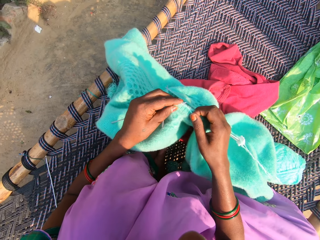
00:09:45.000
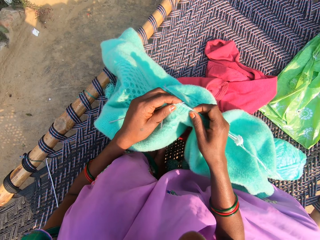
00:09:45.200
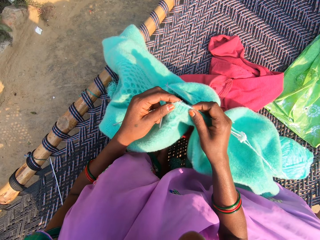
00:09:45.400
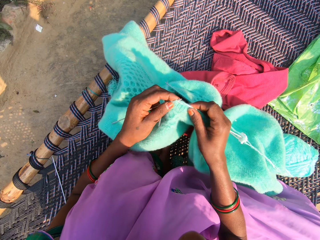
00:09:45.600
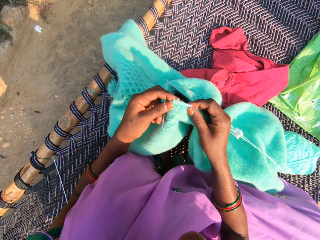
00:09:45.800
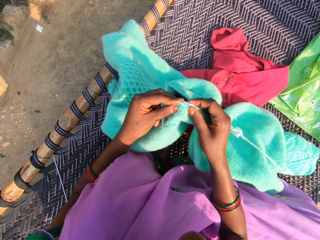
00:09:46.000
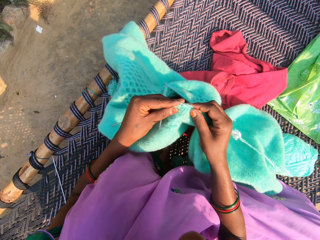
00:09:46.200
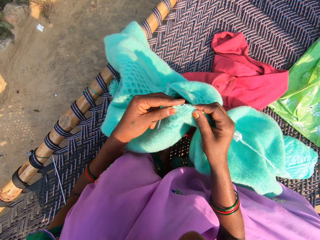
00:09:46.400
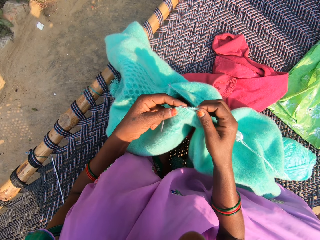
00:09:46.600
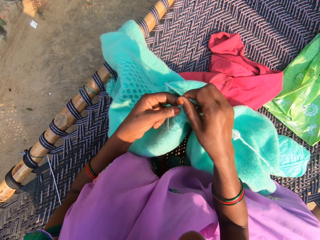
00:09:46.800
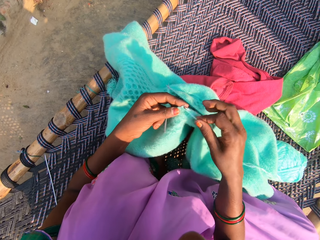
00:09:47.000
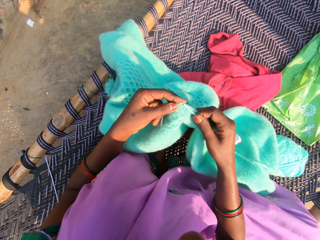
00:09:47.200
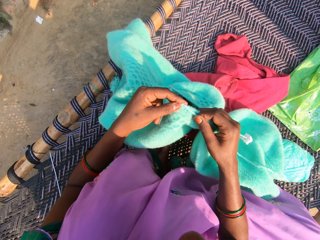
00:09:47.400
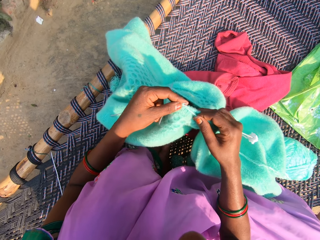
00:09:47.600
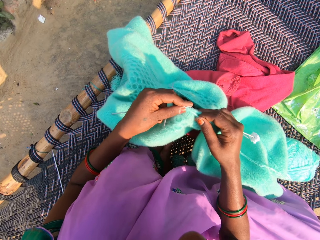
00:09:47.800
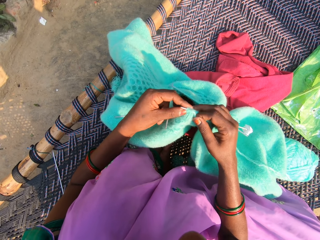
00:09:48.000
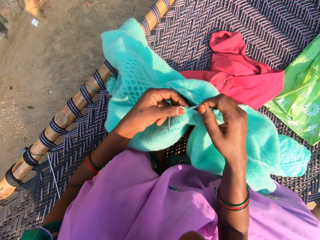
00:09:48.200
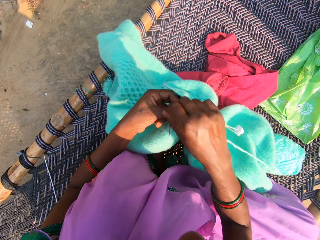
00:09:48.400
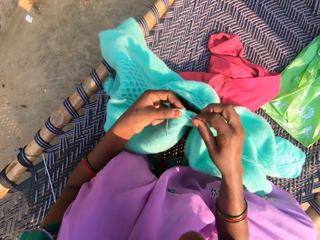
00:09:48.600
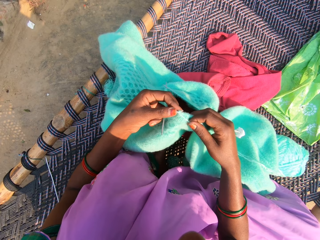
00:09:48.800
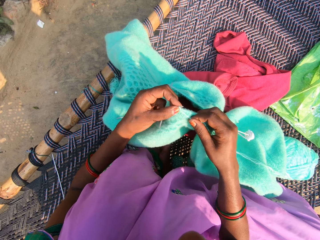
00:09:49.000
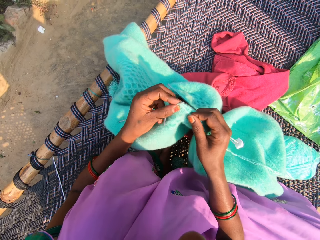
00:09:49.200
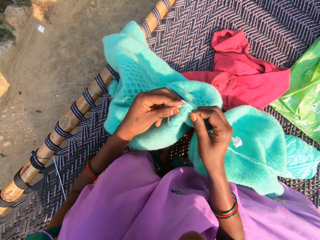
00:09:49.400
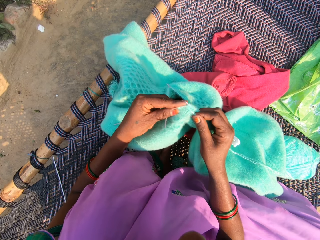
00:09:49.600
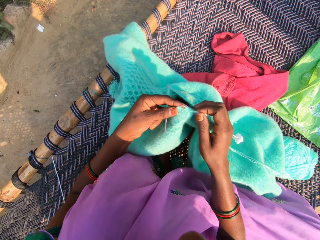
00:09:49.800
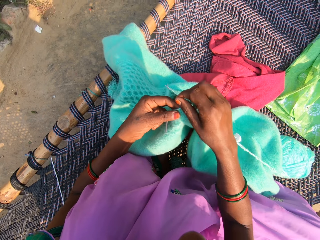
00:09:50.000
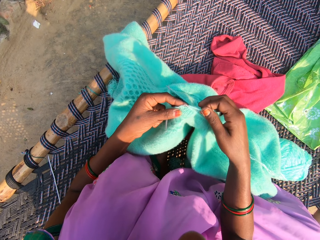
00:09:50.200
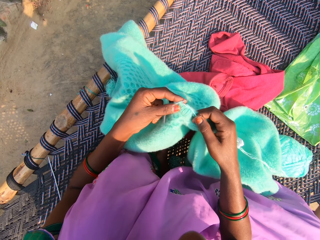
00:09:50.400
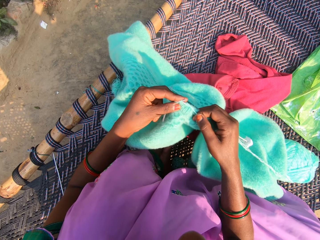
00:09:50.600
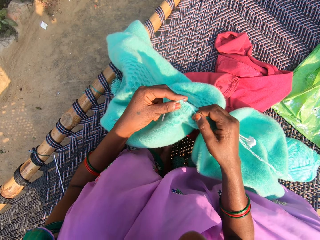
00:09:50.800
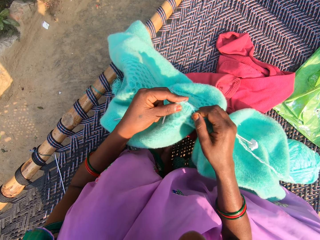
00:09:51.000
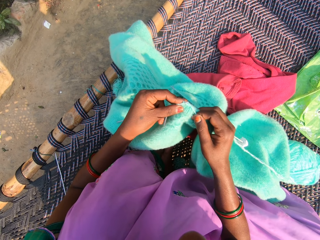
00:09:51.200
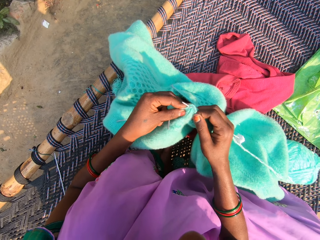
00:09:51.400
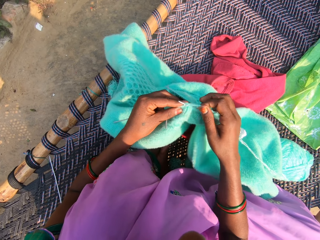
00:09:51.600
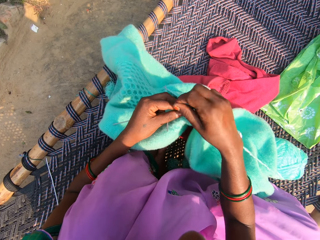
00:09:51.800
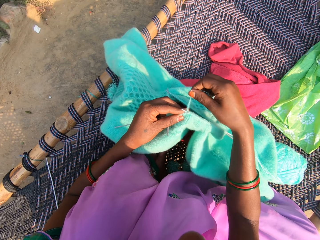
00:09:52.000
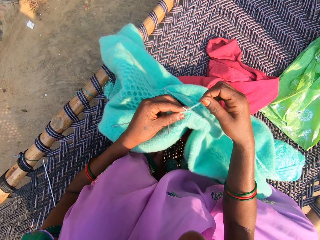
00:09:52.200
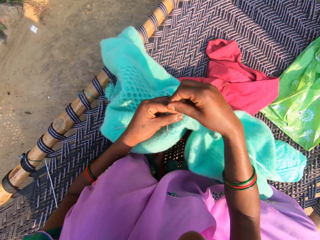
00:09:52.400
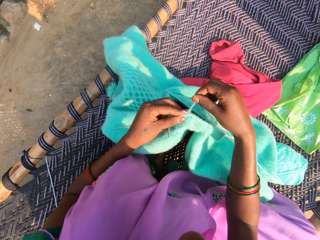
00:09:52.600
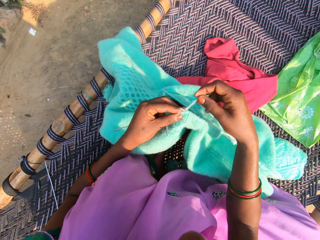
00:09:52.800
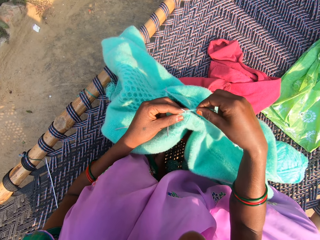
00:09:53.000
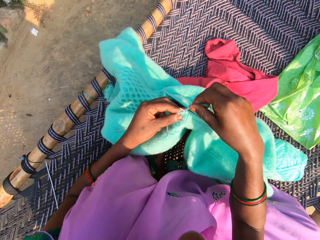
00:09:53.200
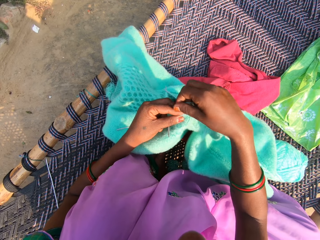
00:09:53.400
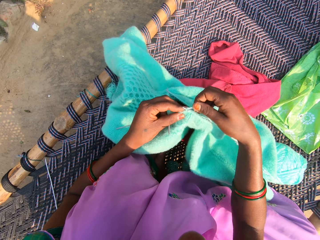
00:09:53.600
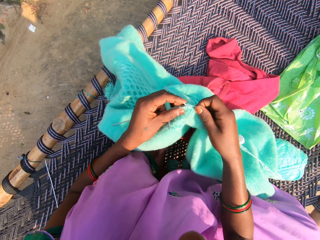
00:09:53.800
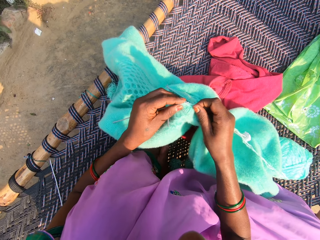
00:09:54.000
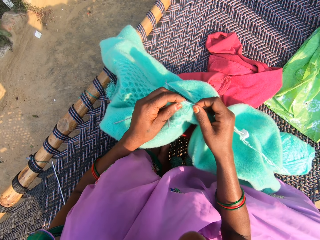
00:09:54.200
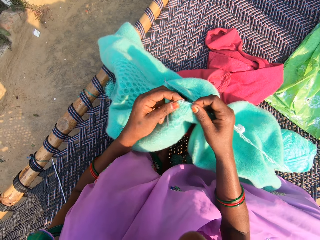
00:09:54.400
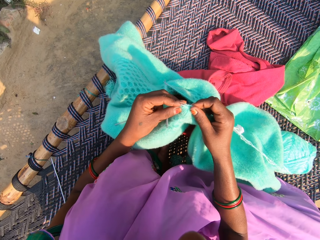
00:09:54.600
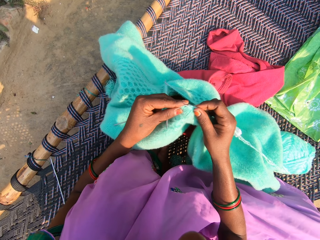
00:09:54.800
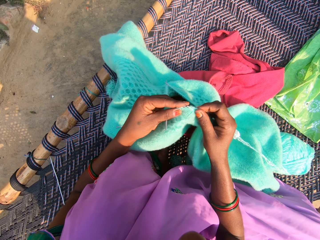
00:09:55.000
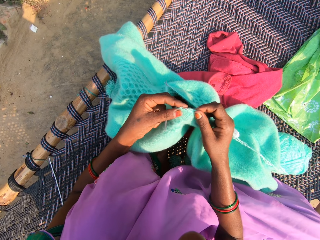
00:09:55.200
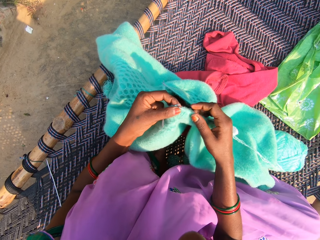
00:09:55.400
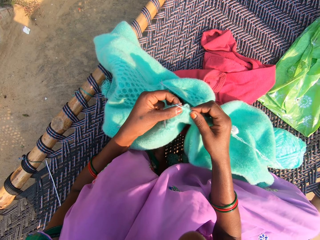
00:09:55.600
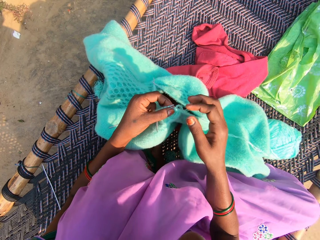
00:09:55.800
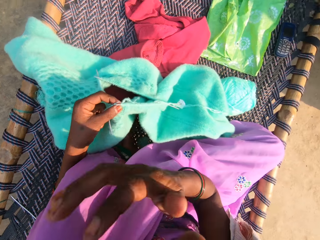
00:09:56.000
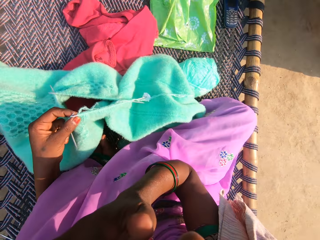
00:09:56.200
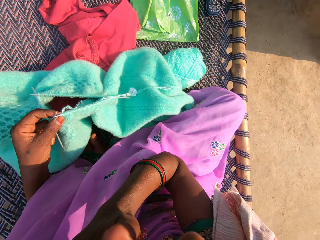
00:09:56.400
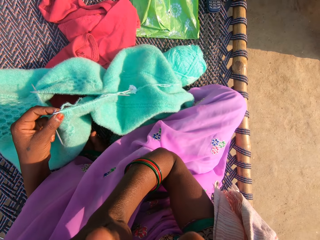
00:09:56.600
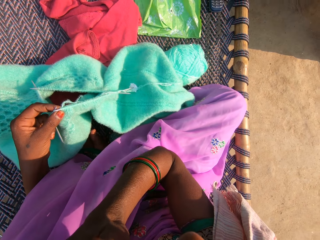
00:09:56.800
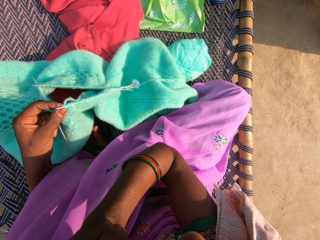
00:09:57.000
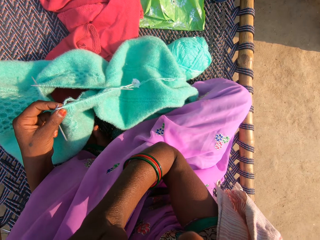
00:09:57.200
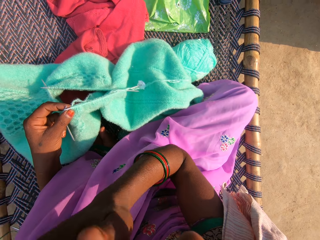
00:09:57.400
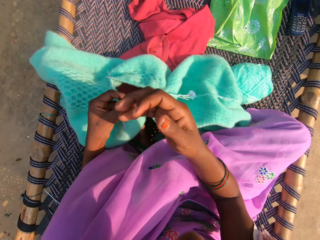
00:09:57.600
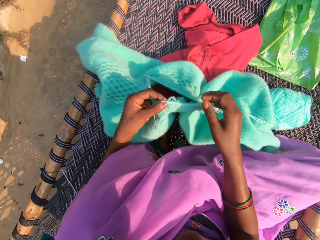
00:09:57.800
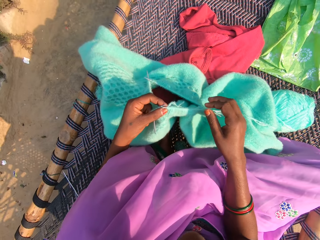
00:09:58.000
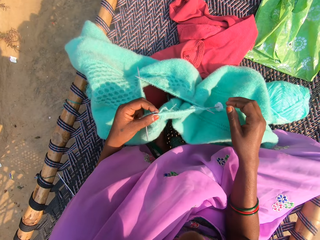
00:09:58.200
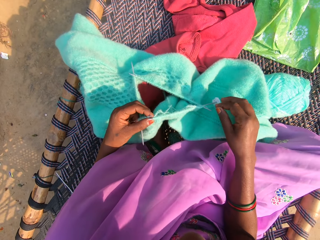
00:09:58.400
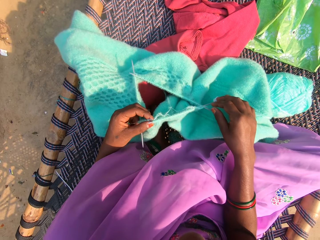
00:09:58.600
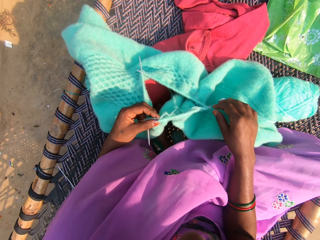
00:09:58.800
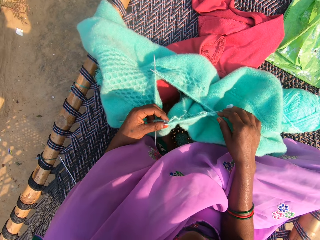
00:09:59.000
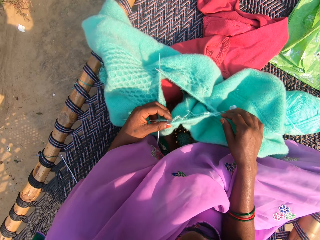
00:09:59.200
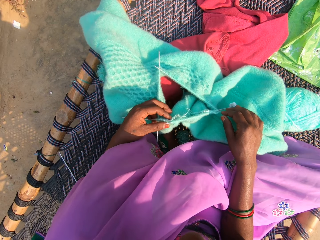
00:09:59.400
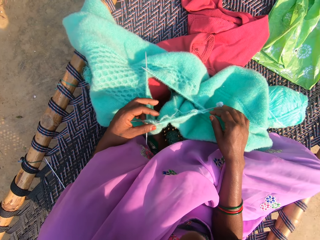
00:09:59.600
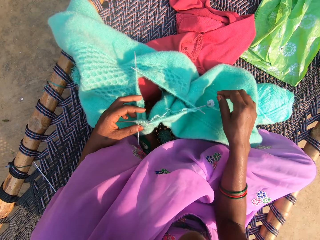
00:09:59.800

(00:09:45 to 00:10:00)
The camera wearer knits the yarn with the needles in her hands. She adjusts the yarn on a knitting needle and rolls the yarn on the needle. She knits the yarn with the needles in her hands. She adjusts the yarn on the knitting needle and rolls the yarn on the needle. She knits the yarn with the needles in her hands. She rolls the yarn on the needle and adjusts the yarn on the knitting needle. She knits the yarn with the needles in her hands. She adjusts the yarn on the knitting needle and rolls the yarn on the needle. She knits the yarn with the needles in her hands. She cleans her face with her right hand. She lifts the right hand towards the face. She drops the right hand.

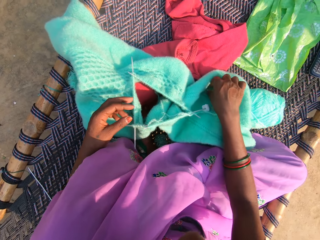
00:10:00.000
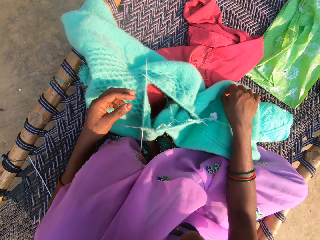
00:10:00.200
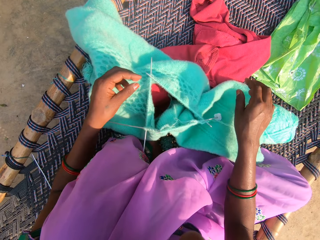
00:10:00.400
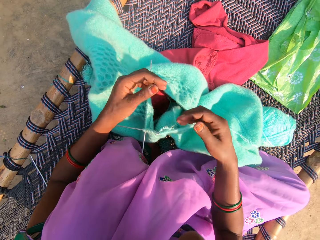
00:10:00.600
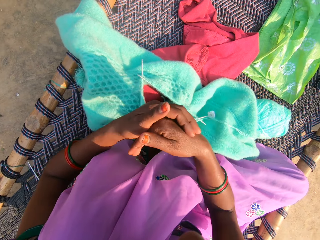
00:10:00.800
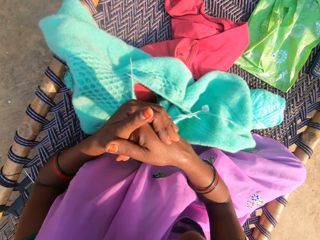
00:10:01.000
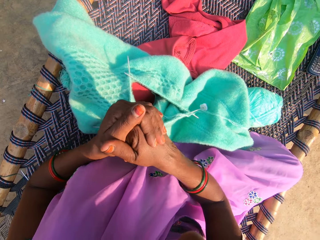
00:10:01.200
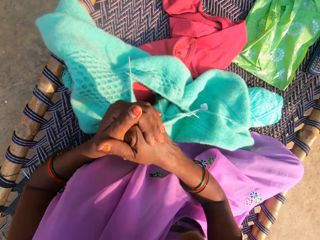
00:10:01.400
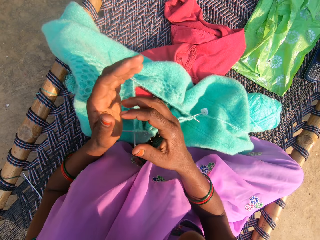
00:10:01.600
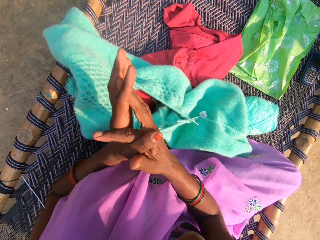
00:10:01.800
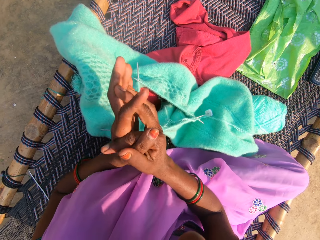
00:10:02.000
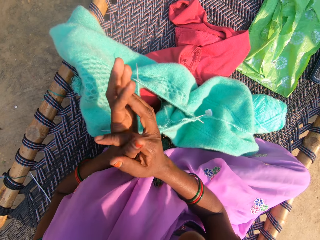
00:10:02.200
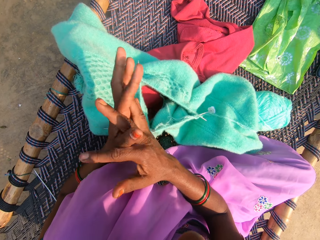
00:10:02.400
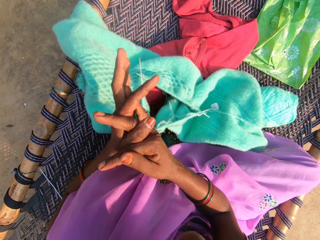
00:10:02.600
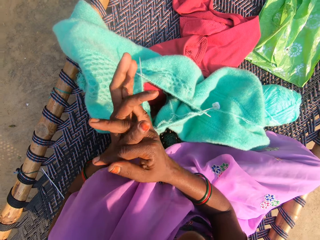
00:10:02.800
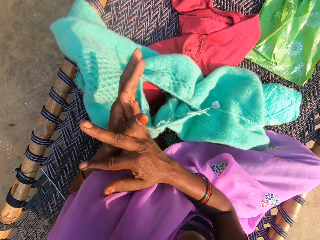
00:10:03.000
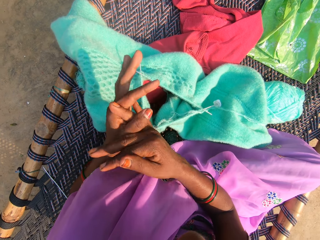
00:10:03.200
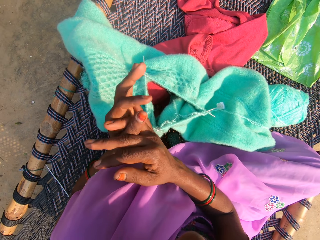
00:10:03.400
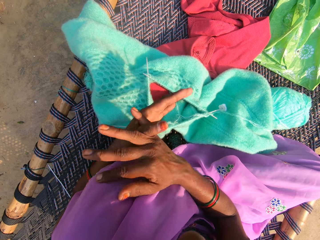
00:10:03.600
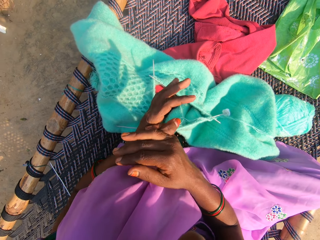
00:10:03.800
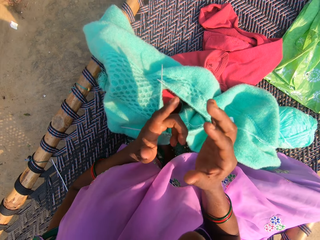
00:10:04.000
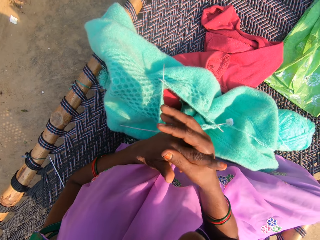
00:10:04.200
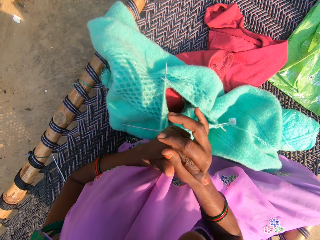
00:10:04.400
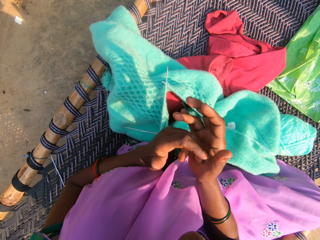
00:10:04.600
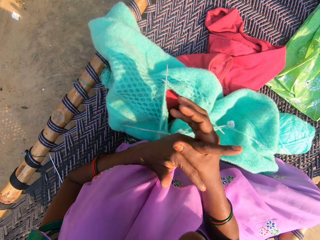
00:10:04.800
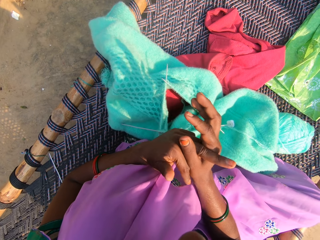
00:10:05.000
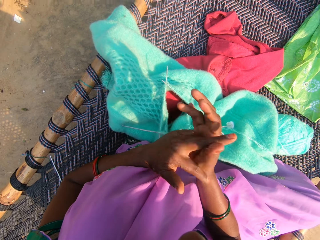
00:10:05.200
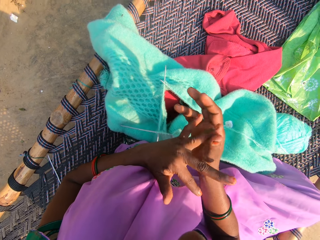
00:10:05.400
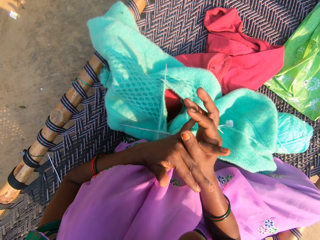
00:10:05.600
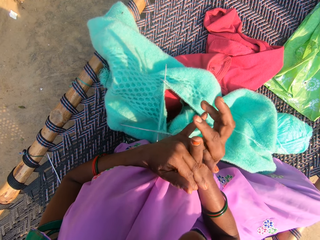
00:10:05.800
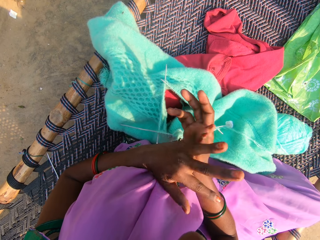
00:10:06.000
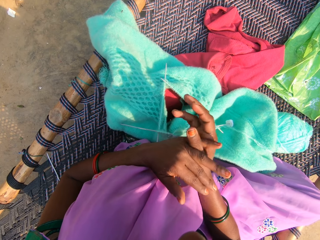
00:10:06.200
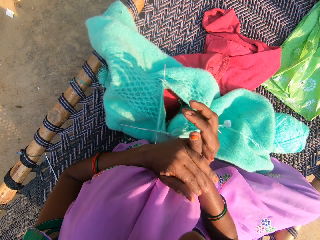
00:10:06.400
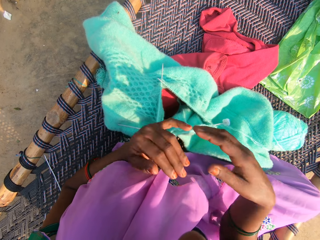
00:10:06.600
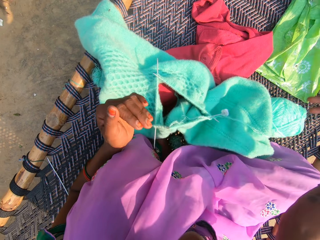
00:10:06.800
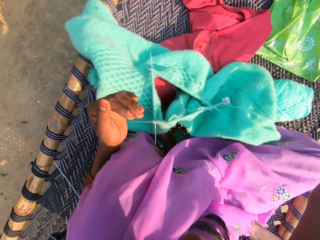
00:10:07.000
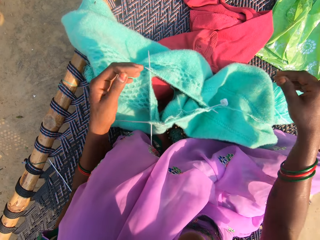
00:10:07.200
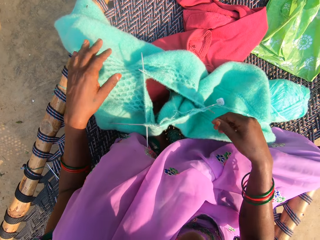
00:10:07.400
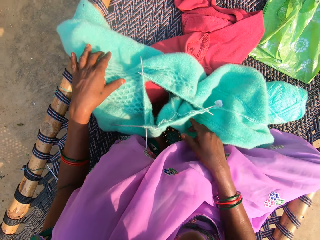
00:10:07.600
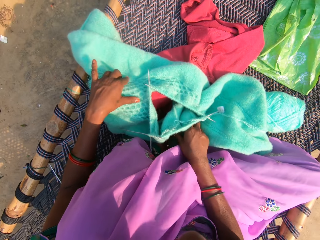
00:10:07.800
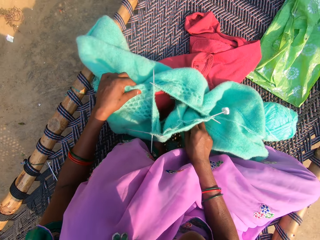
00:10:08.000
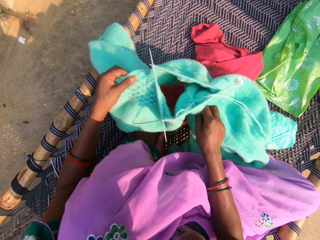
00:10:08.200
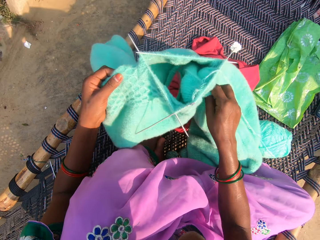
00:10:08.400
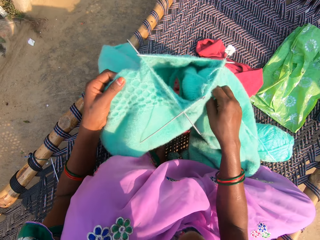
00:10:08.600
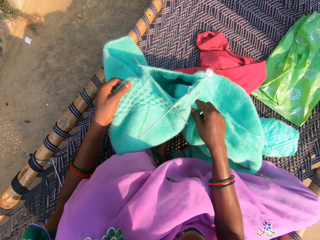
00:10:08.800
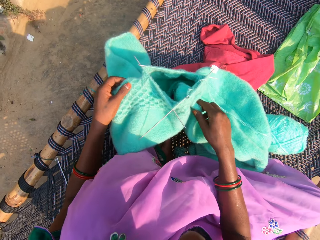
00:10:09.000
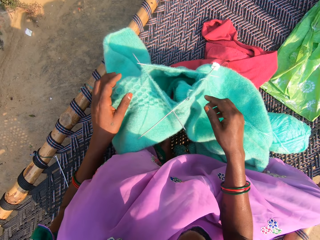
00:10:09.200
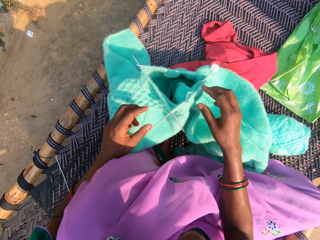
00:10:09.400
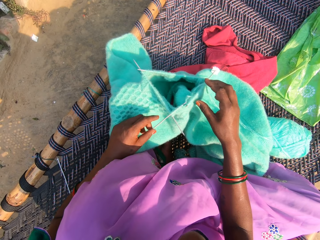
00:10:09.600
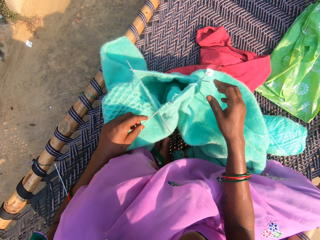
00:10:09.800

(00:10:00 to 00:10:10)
The camera wearer removes something from the fabric. She knuckle-cracks her fingers. She folds her hands together. She shakes the right hand. She adjusts the cardigan on the chair.
